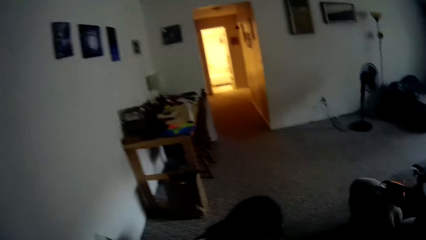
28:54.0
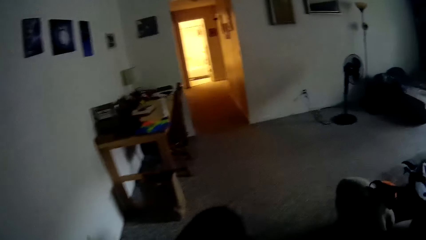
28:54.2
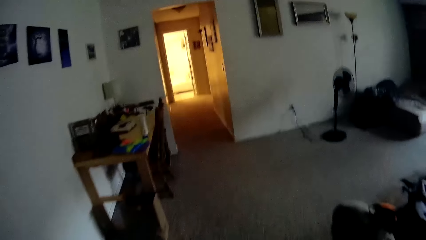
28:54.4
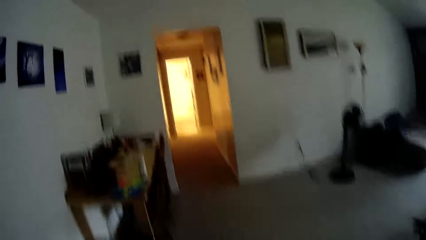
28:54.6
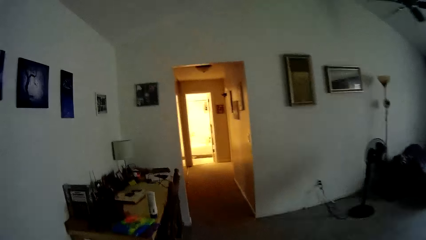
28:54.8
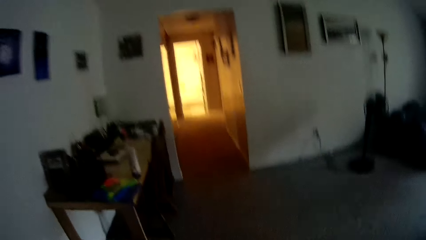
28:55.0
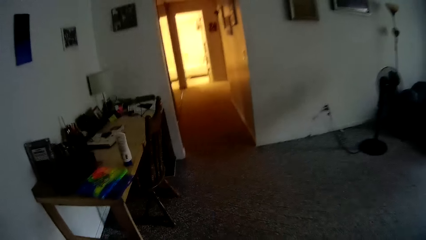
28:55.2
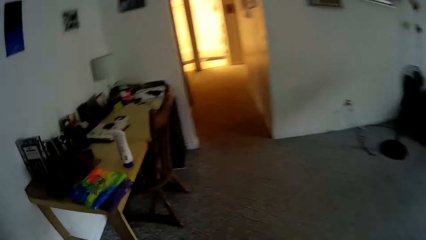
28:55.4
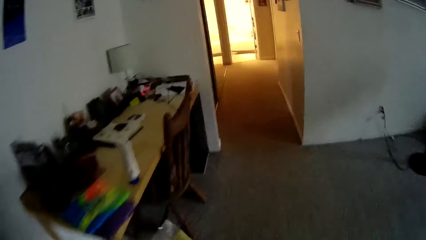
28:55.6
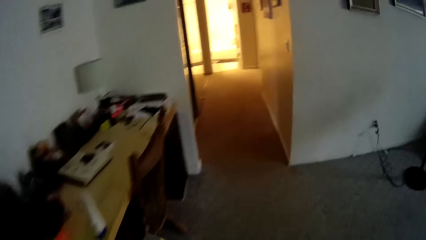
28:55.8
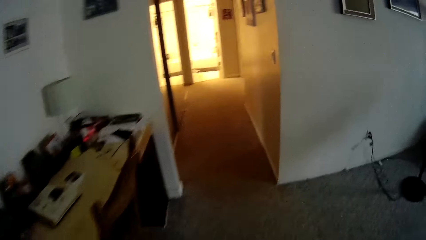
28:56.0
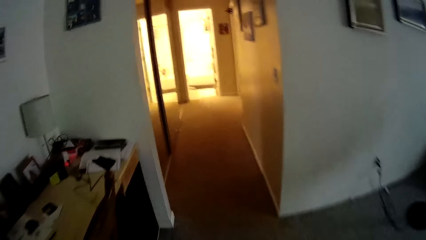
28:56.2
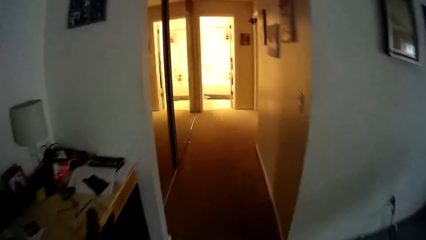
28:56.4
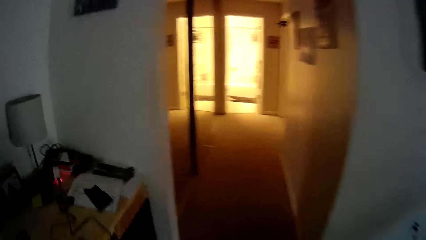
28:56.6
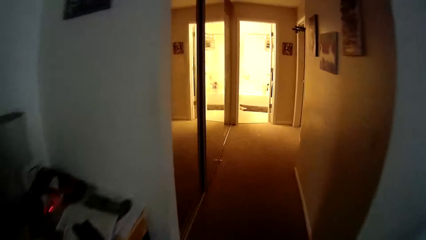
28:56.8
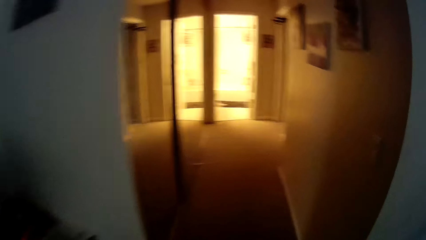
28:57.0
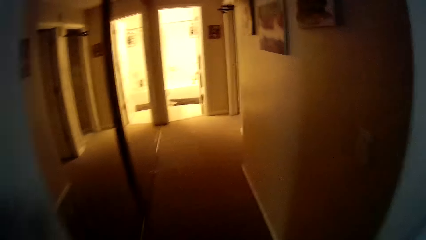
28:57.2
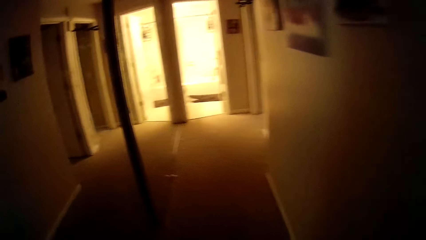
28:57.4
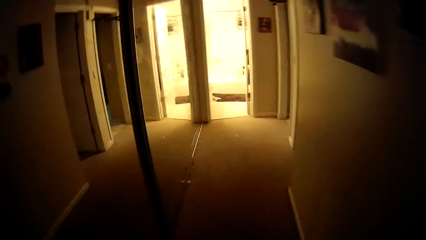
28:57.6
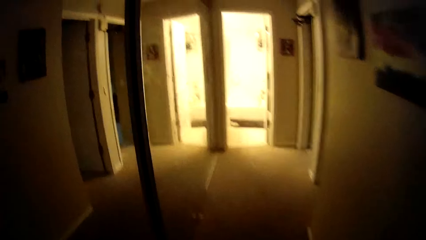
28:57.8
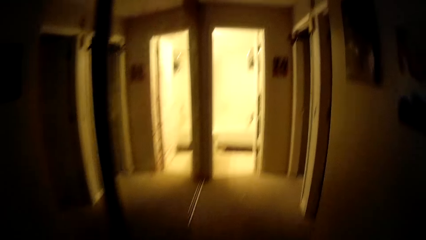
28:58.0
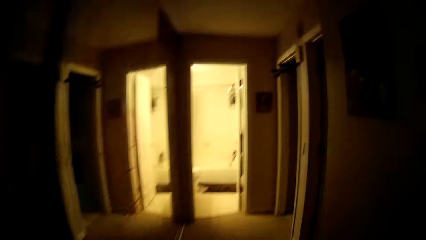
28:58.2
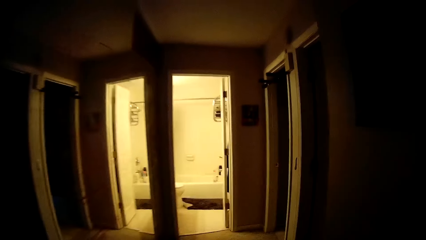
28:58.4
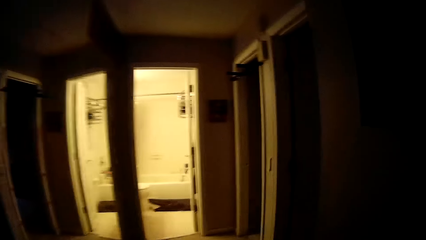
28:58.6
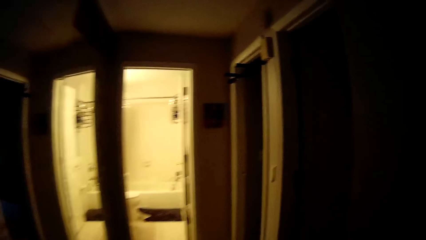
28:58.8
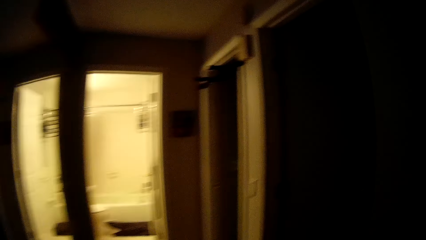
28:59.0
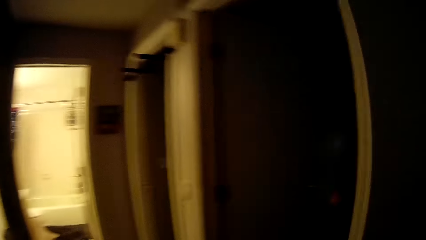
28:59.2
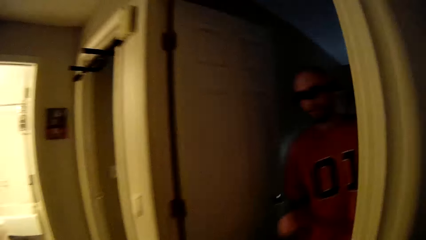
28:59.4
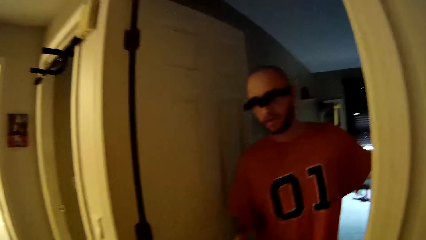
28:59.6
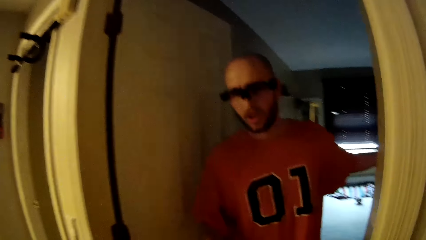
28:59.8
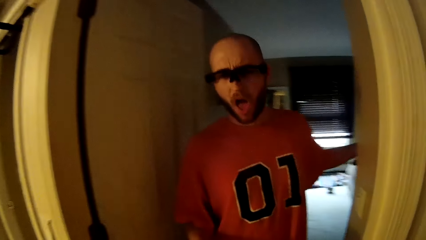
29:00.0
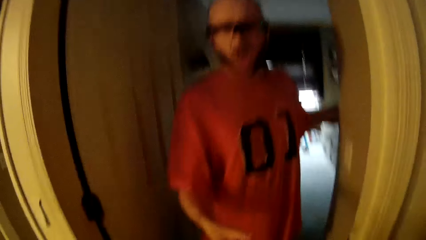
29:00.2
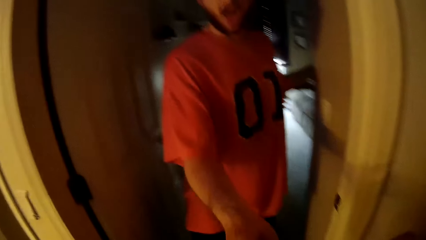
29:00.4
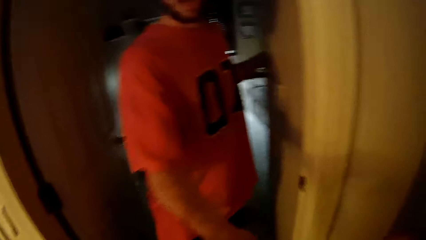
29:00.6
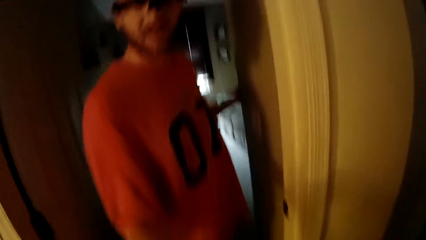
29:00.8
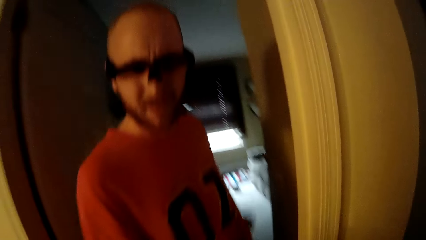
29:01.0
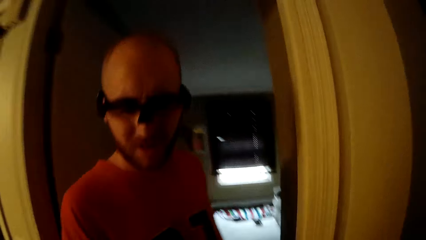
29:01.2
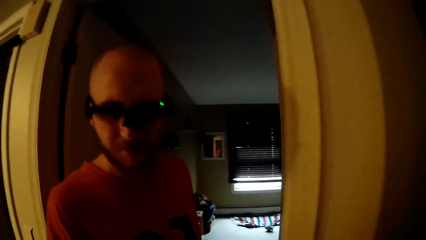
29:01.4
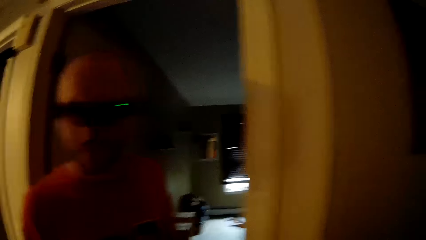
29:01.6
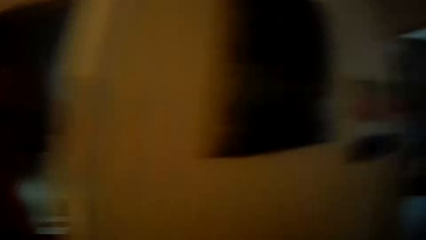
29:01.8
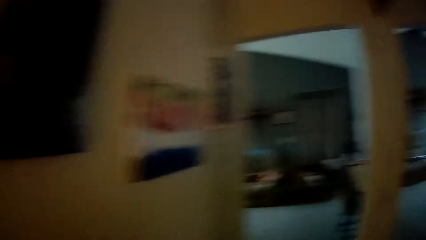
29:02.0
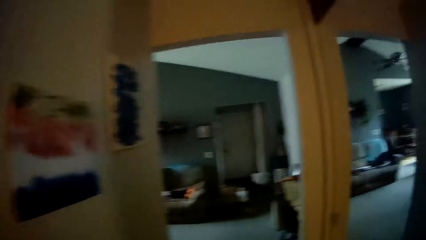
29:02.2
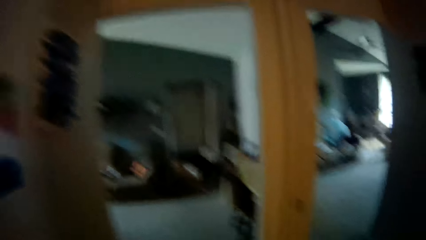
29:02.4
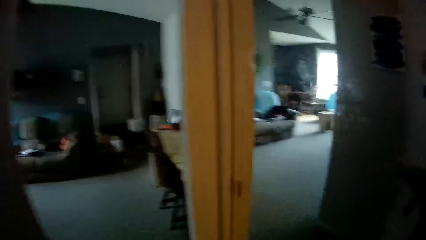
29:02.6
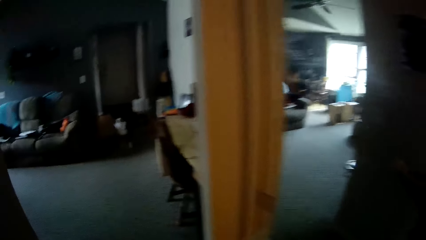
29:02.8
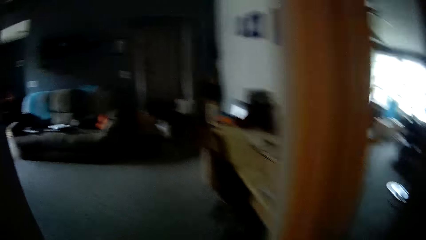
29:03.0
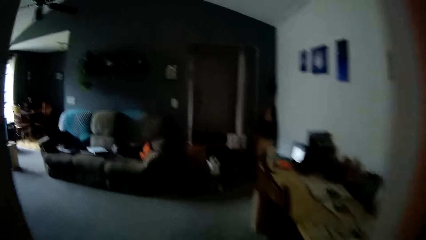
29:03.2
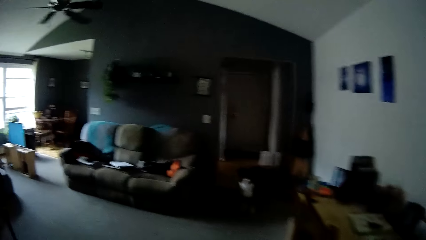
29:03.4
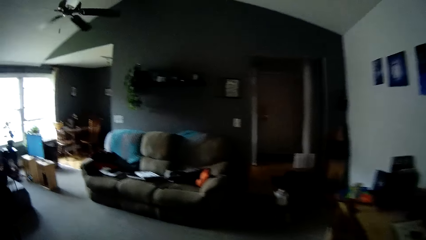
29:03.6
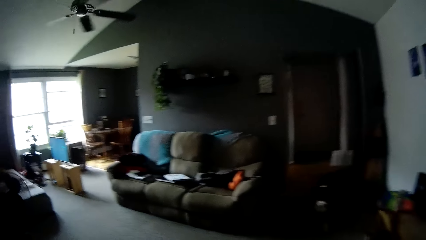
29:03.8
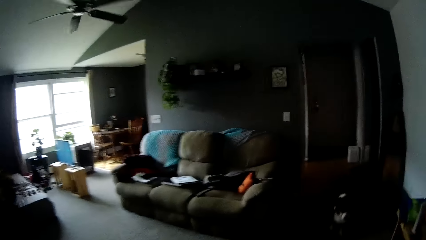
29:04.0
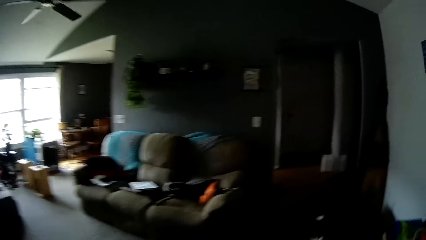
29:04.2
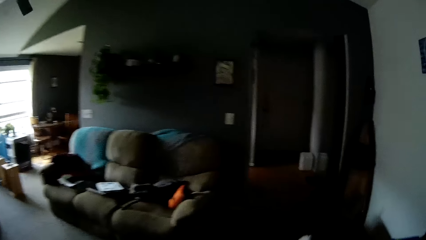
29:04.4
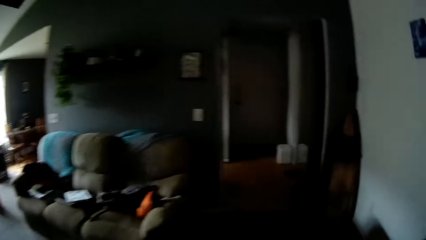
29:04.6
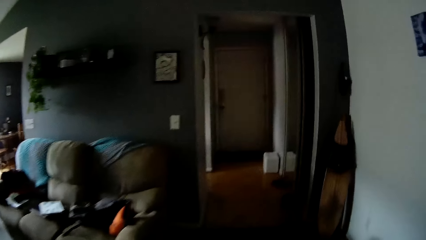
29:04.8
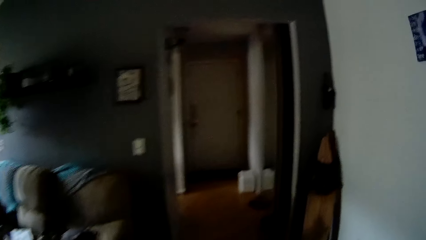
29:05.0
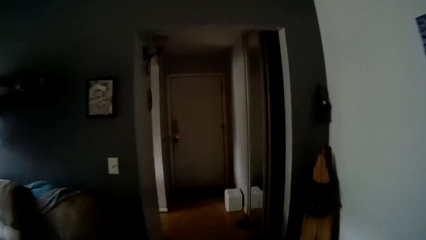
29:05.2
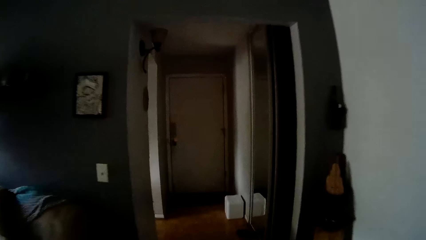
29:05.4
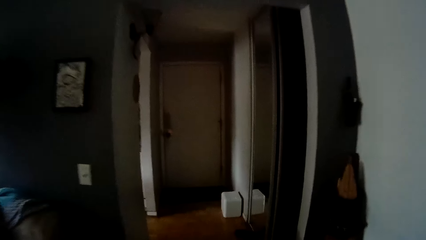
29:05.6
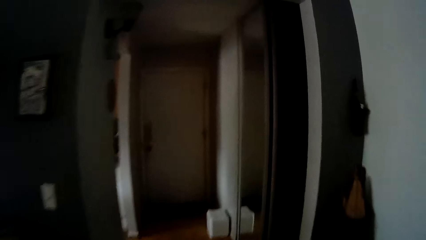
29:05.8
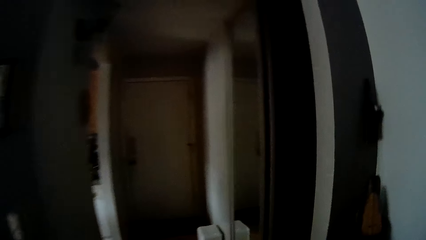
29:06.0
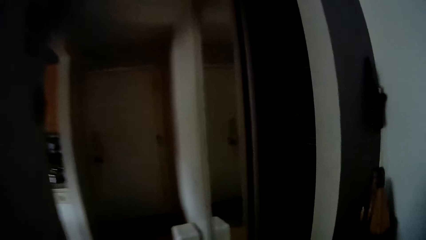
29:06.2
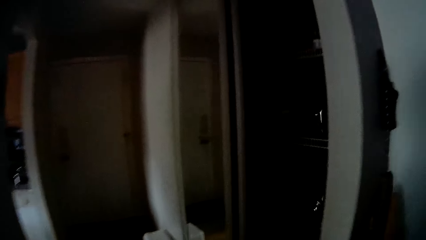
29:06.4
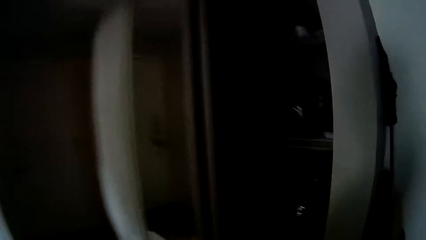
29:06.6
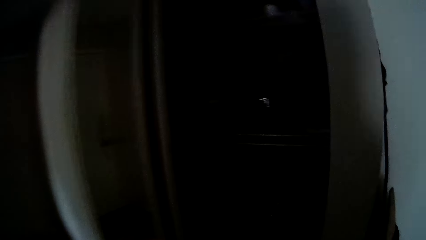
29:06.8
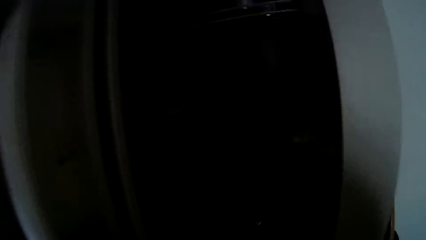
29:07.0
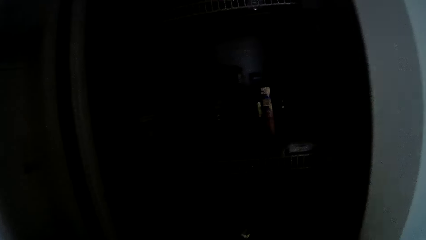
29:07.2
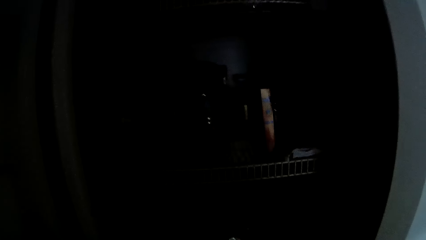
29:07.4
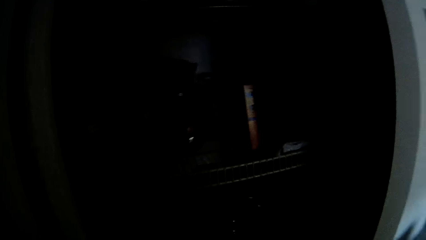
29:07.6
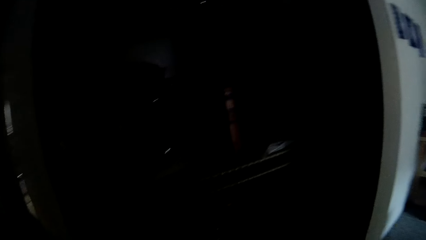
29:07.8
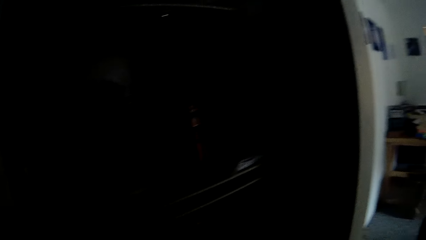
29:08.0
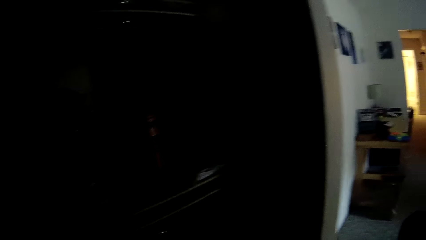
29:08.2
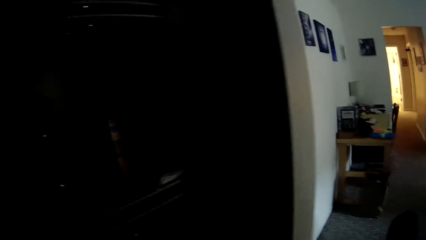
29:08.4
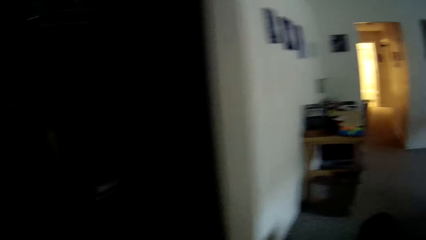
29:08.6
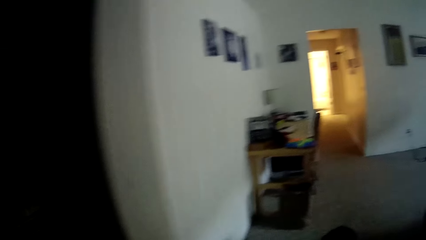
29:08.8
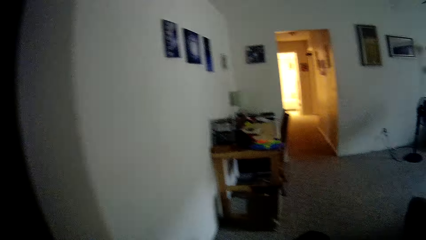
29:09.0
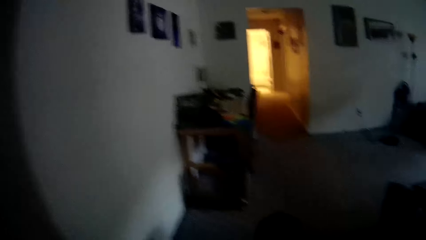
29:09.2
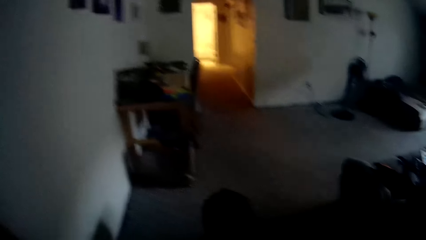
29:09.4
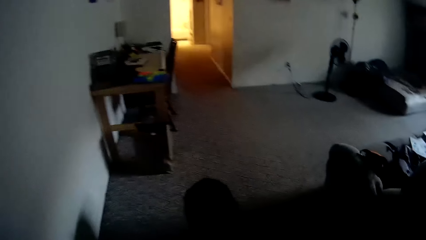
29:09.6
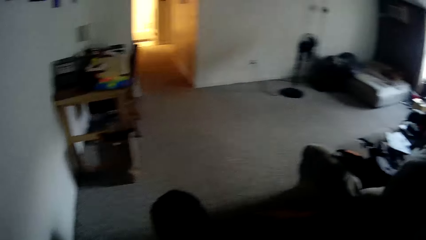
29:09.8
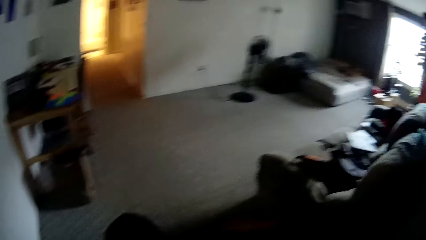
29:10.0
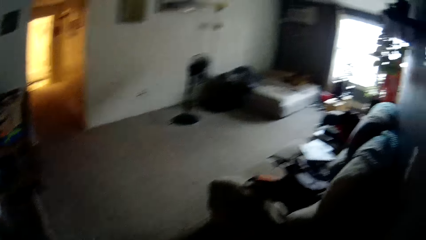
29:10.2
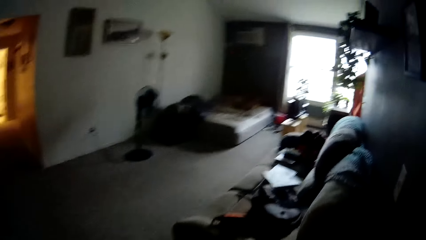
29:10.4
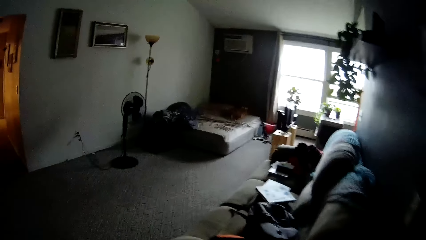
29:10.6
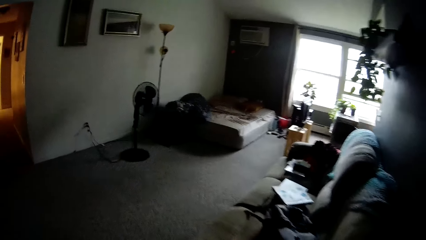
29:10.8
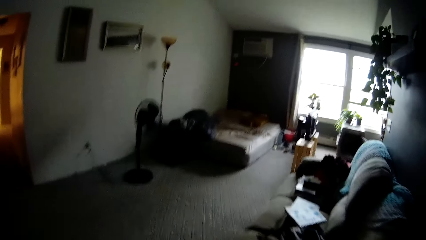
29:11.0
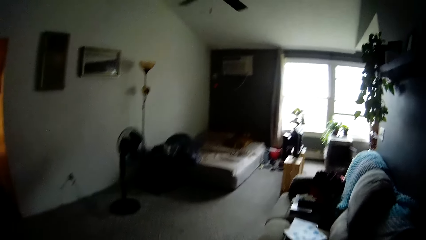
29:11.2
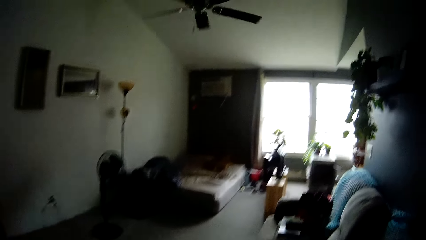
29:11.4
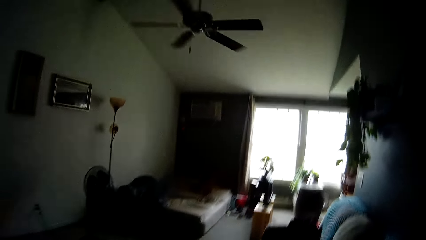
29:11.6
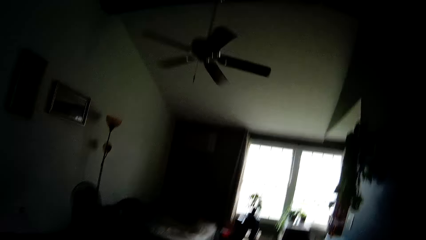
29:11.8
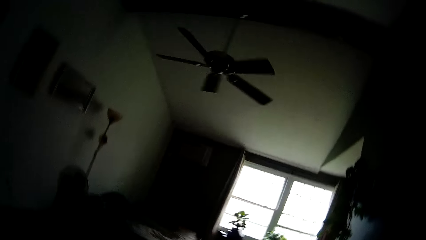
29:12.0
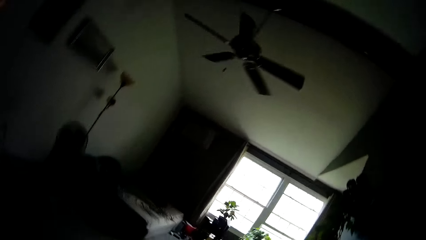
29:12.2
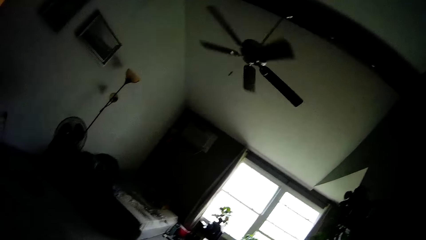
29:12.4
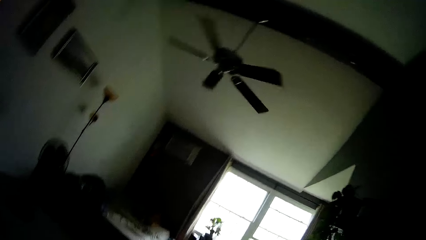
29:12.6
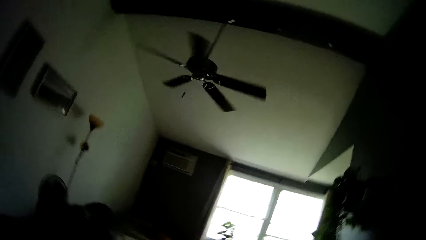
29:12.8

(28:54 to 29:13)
The camera wearer interacts with a man. They interact with the man in a corridor. They walk around. The man collects a pecan nut pack from the camera wearer with his right hand. The camera wearer yawns. They walk around.
